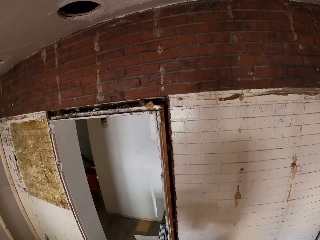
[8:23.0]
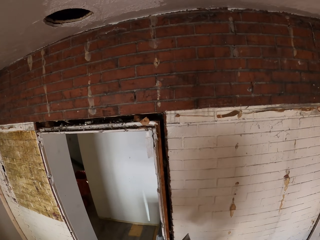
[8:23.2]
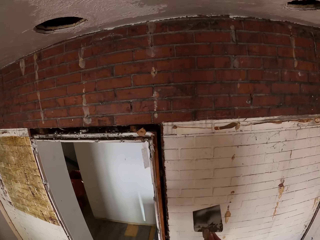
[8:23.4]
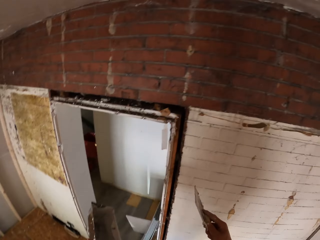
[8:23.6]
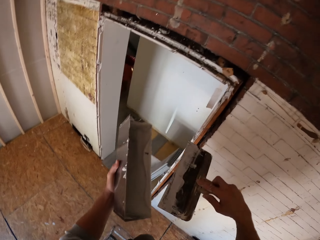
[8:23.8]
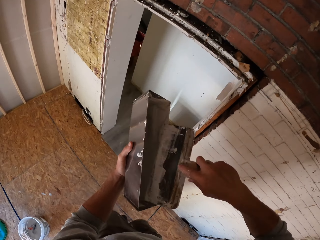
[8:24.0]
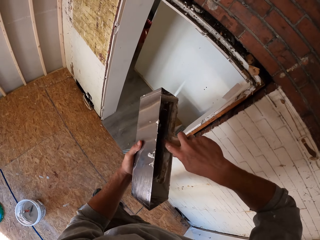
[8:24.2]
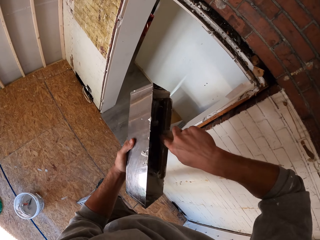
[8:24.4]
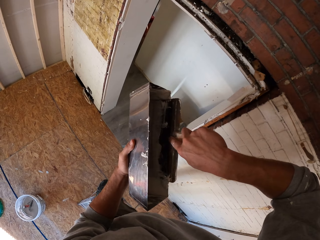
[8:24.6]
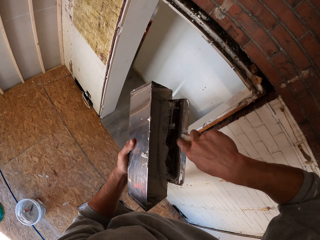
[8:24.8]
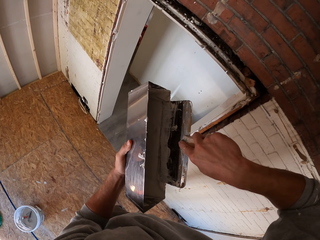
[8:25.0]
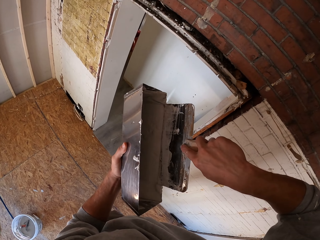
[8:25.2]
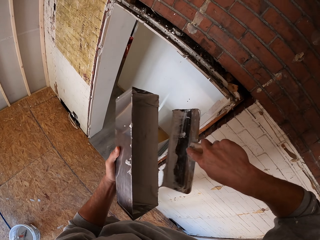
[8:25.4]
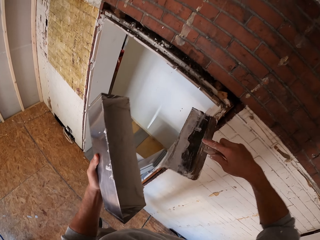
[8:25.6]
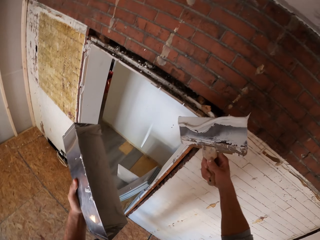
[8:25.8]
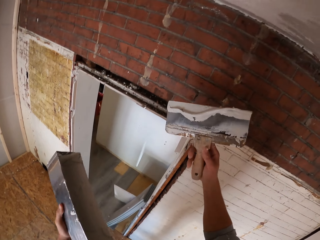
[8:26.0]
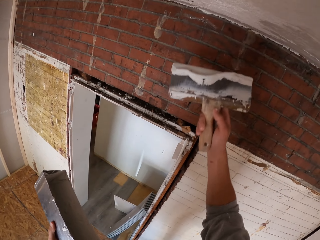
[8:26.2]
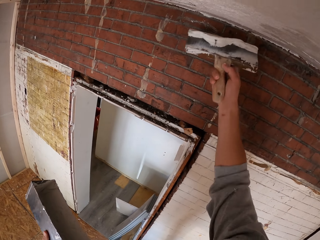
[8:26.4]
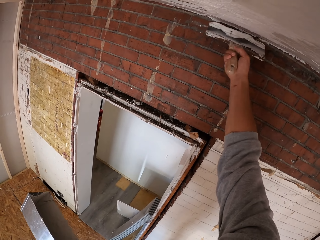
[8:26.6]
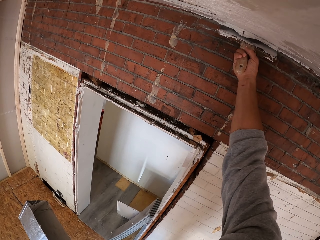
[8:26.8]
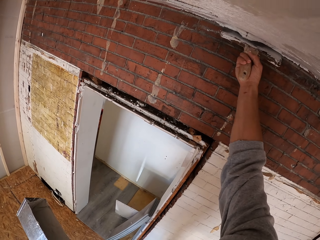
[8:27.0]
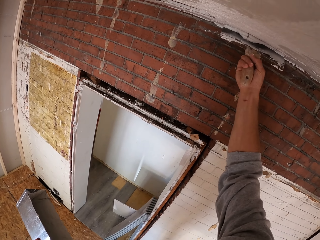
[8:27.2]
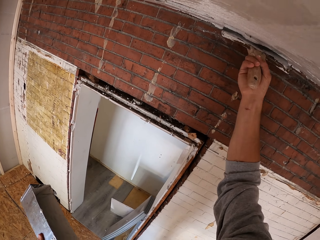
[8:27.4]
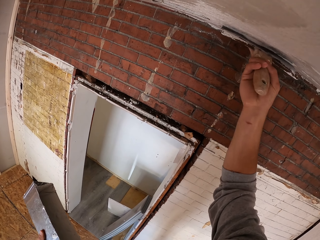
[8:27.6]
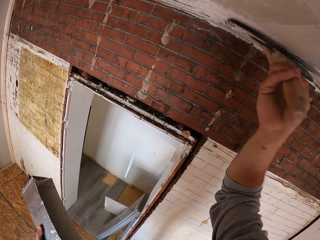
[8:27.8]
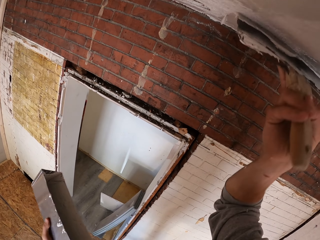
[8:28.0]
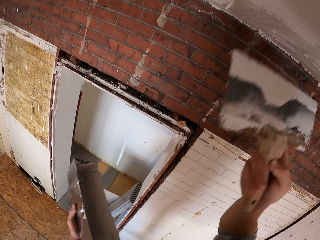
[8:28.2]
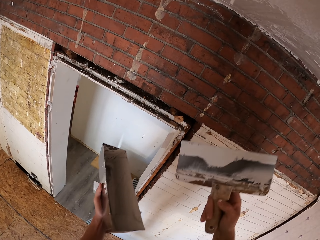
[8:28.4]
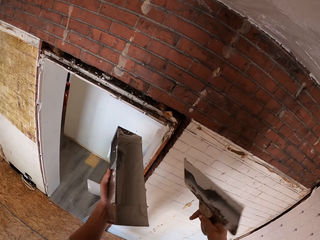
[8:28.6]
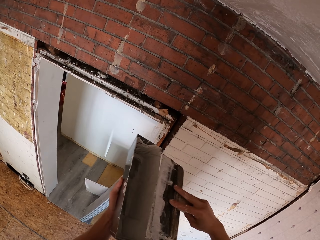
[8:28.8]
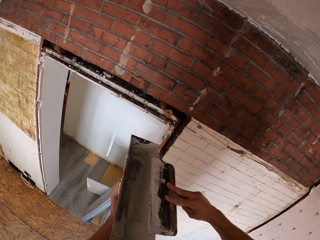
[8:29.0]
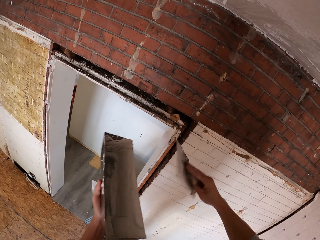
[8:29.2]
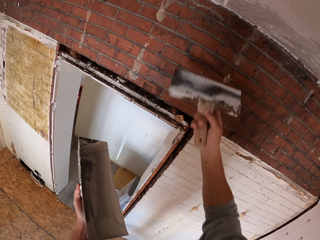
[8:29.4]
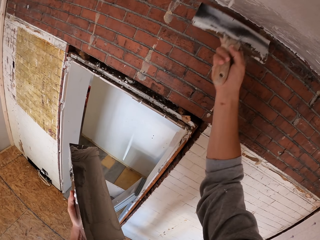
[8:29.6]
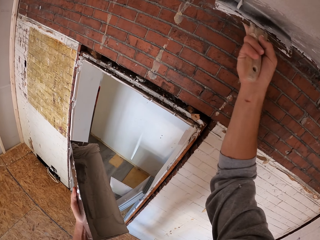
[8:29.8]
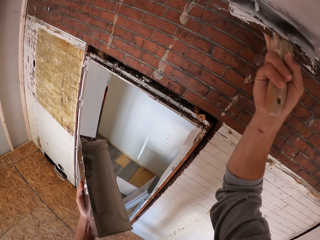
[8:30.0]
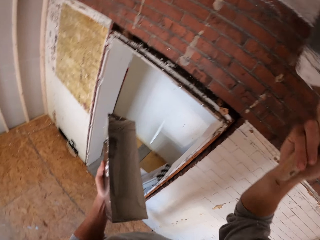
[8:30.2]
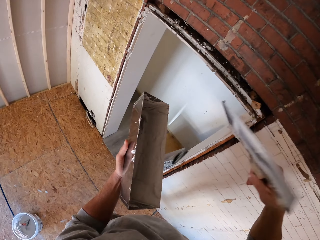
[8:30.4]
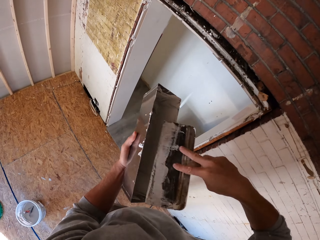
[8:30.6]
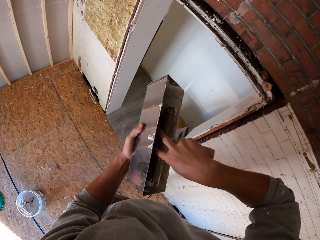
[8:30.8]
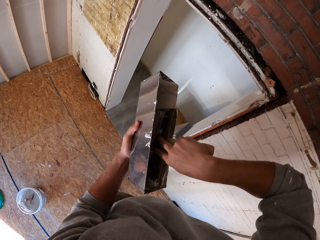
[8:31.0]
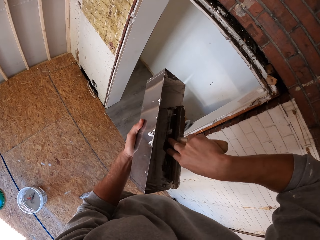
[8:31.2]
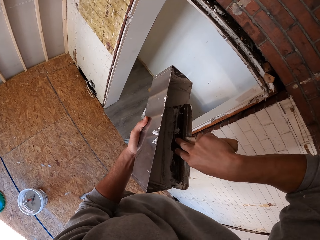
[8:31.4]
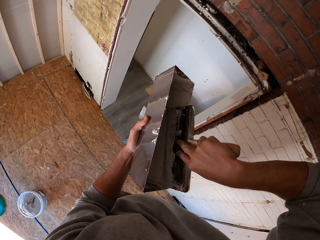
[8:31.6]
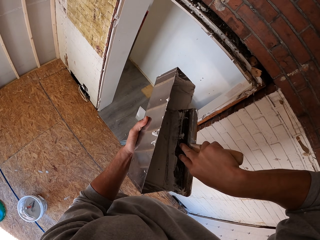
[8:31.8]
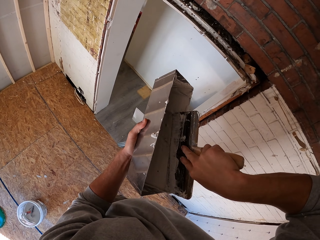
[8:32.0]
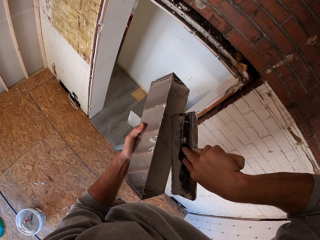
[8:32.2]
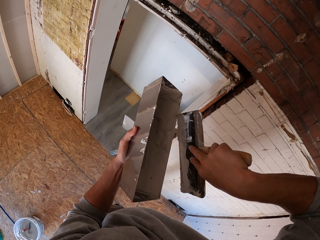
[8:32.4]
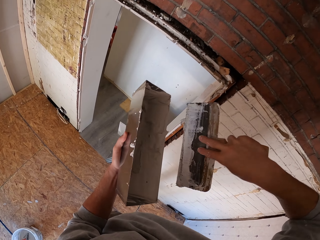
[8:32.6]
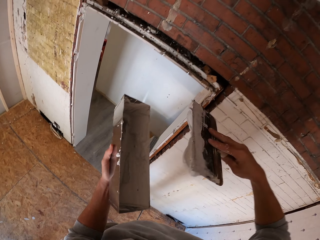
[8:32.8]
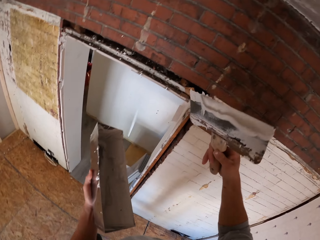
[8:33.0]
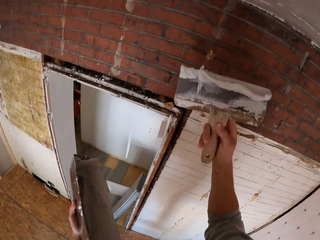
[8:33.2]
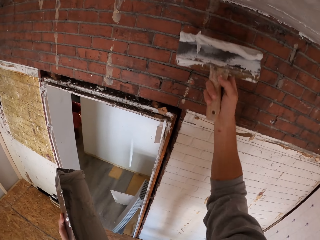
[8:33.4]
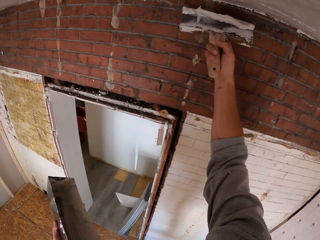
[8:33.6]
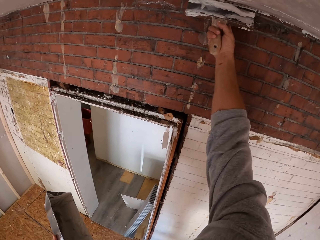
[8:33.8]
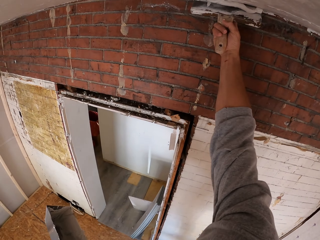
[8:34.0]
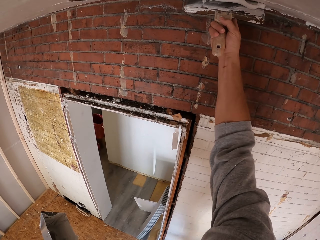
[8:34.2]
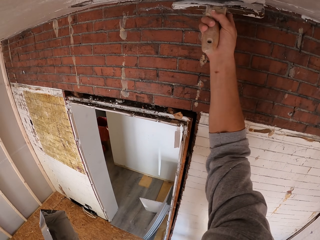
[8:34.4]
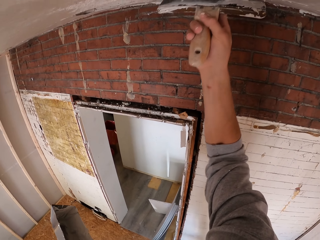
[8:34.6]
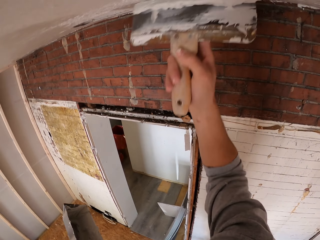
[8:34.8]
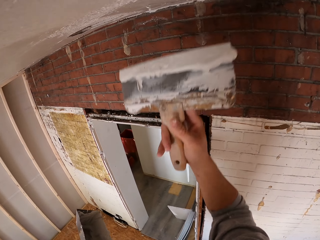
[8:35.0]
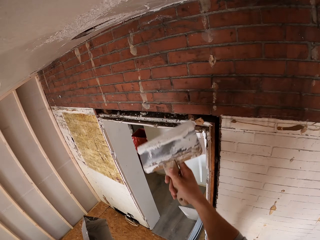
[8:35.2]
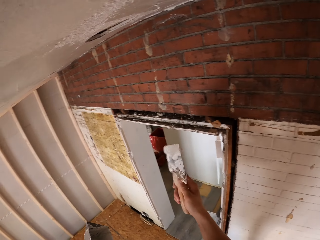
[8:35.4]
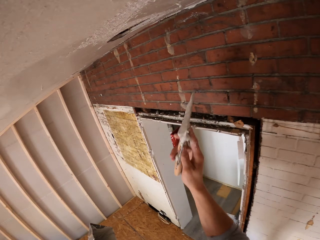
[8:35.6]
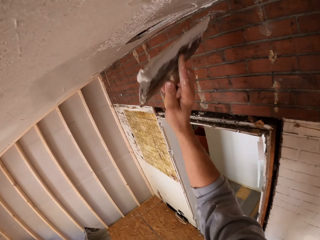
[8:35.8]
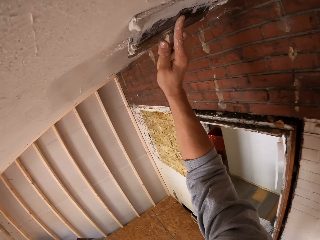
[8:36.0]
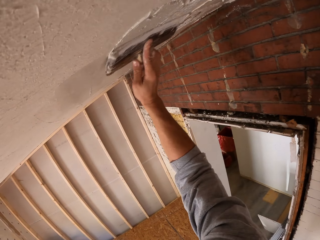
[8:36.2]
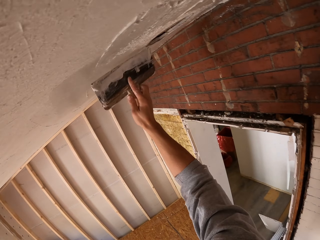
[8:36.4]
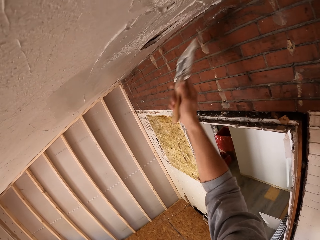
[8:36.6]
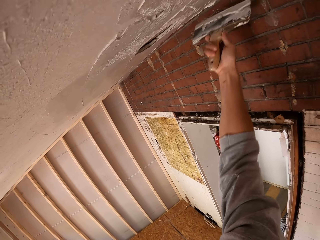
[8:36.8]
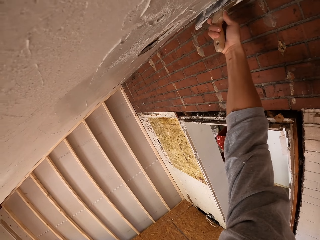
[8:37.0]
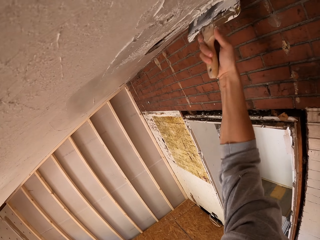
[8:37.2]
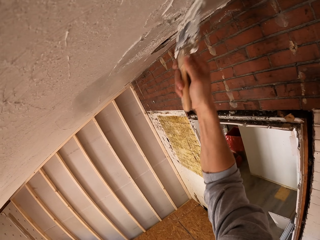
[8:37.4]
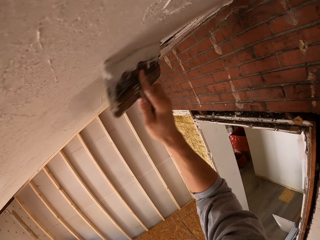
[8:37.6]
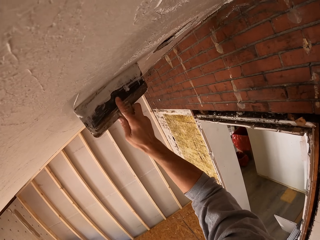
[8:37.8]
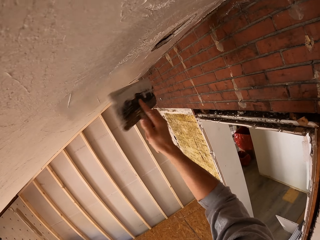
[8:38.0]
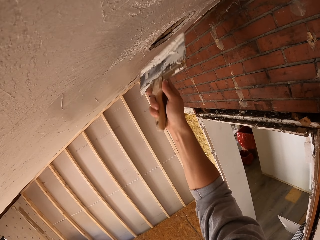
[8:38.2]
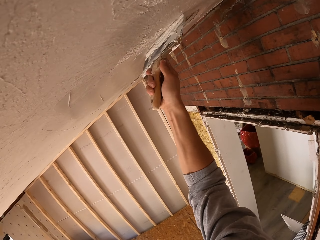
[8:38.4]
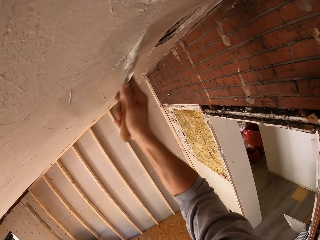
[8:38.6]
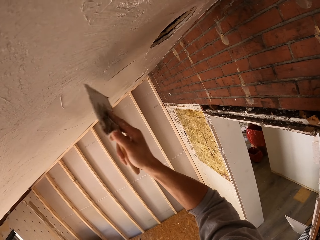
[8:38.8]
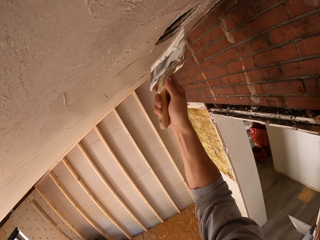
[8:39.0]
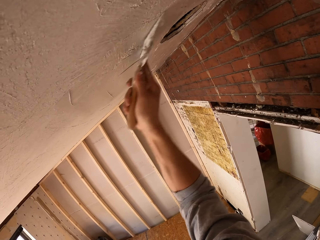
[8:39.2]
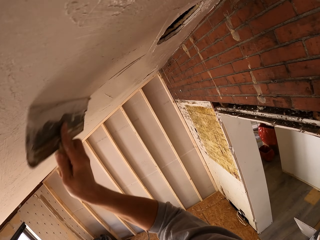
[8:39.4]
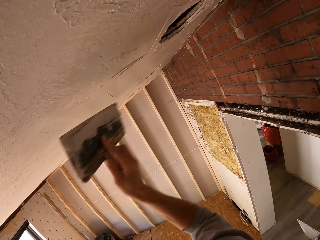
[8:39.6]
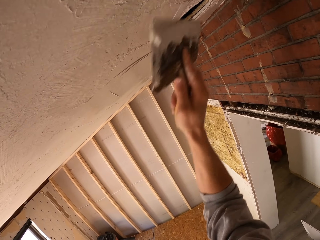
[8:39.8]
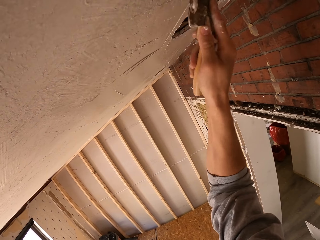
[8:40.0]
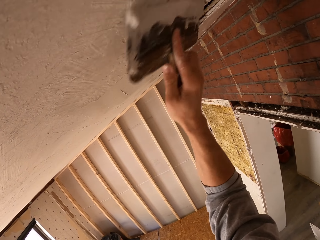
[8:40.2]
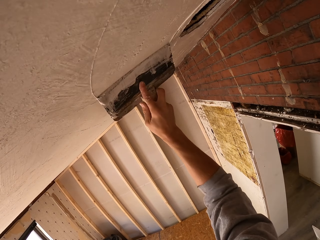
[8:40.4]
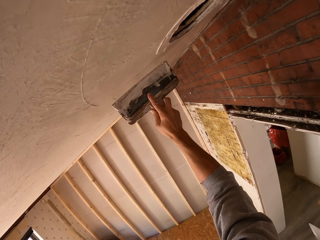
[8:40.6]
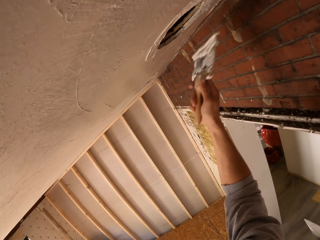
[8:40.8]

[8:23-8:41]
The camera wearer scoops putty with a putty knife in the container. They apply putty on the ceiling with the putty knife. They remove putty on the putty knife. They apply putty on the ceiling with the putty knife. They scoop putty with the putty knife in the container. They apply putty on the ceiling with the putty knife repeatedly.

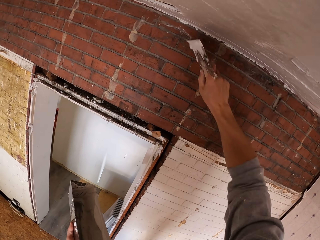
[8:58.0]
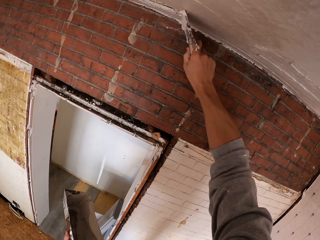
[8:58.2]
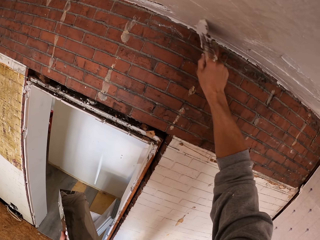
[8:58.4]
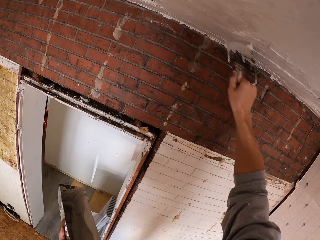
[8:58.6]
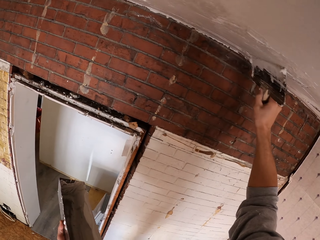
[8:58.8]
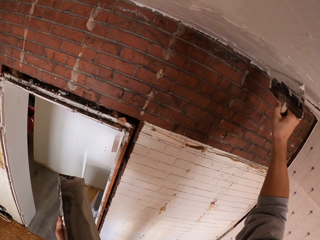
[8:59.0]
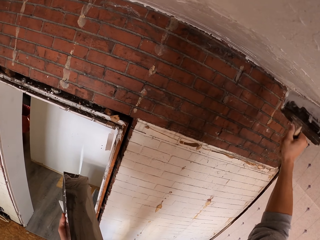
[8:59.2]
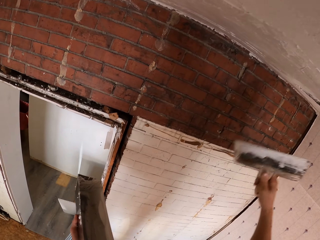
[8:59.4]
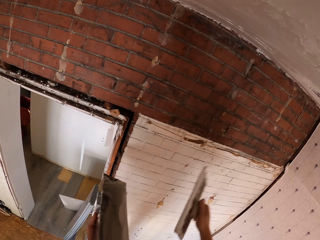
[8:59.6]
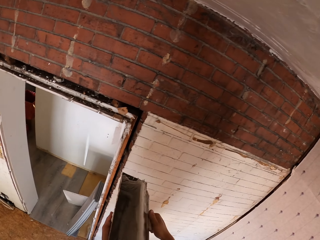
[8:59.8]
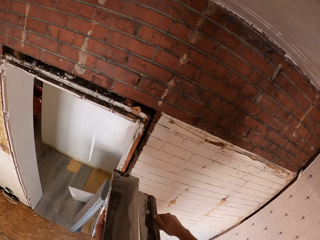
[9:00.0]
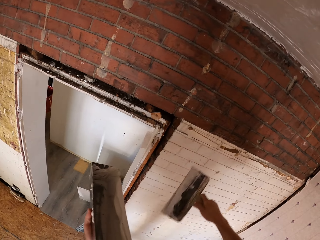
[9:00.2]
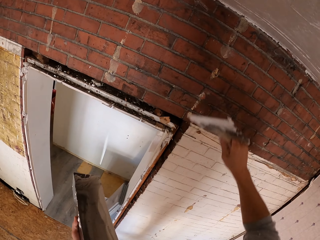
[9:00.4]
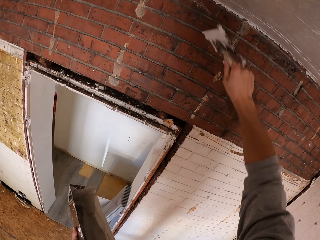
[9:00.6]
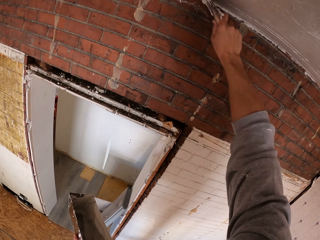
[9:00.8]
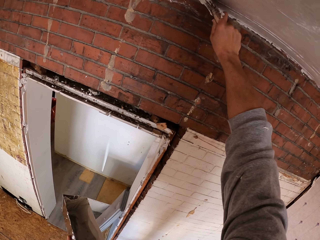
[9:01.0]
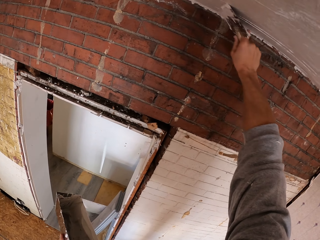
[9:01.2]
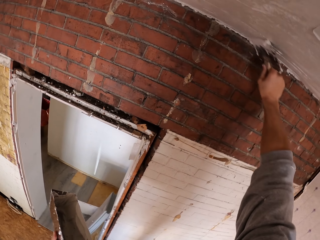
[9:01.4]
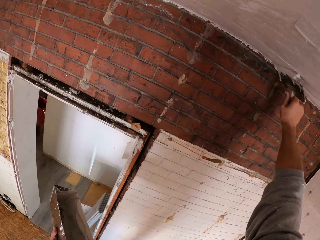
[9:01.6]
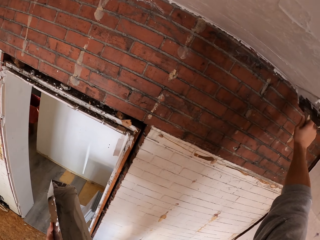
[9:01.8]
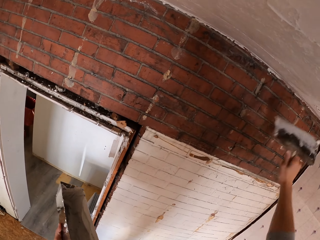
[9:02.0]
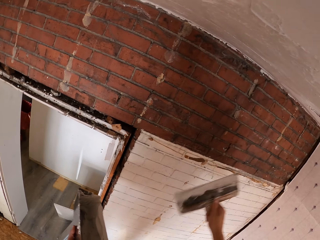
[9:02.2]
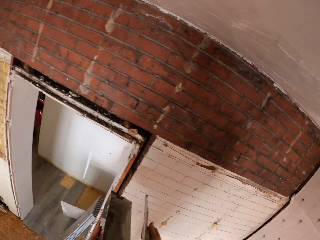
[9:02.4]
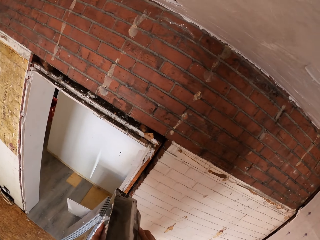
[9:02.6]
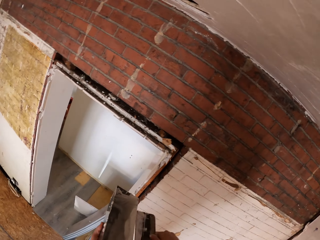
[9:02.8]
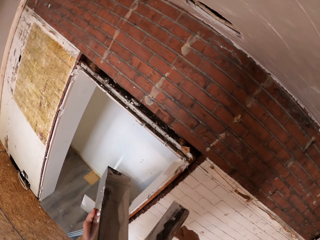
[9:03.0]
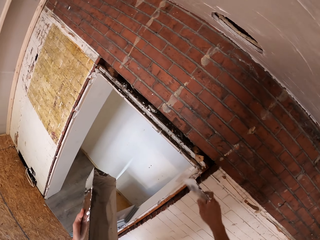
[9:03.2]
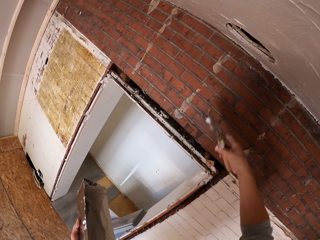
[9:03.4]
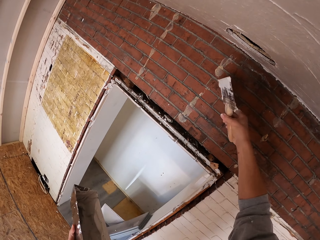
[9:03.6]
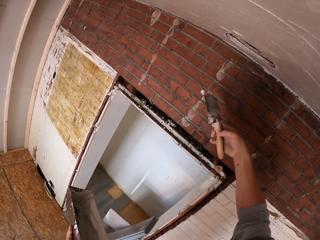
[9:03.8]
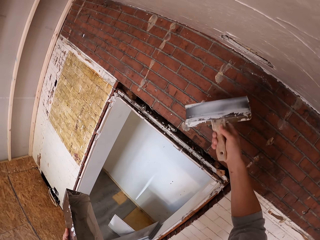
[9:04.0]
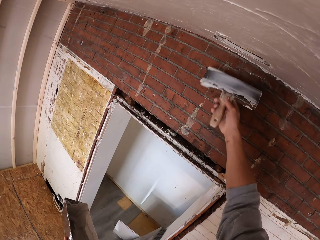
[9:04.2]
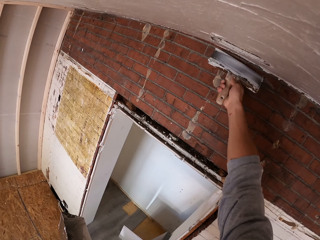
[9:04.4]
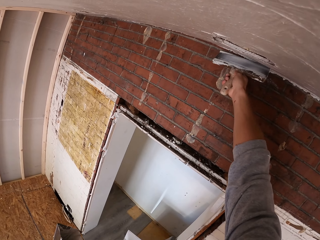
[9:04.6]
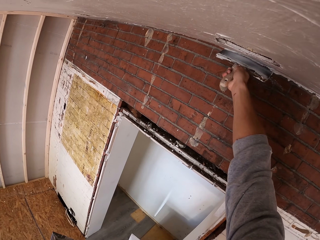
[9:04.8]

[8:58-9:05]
The camera wearer removes putty on the putty knife. They apply putty on the ceiling with the putty knife. They remove putty on the putty knife.
